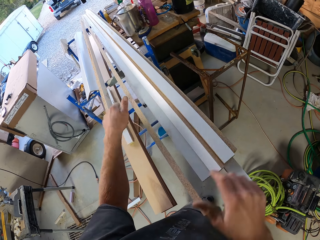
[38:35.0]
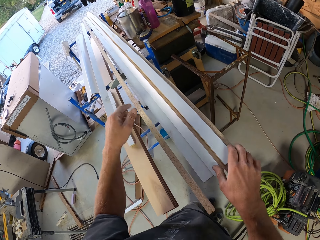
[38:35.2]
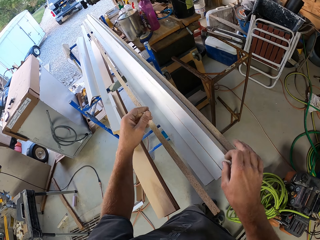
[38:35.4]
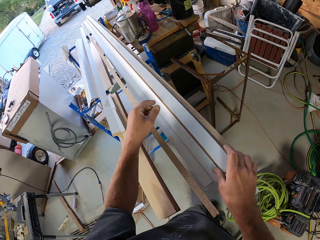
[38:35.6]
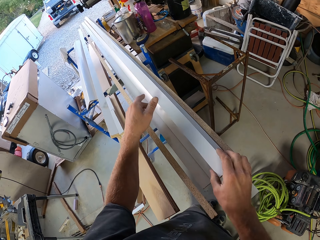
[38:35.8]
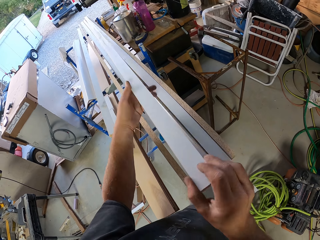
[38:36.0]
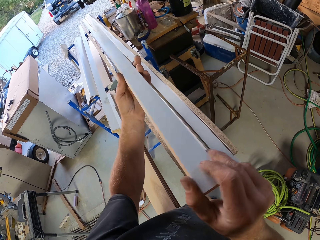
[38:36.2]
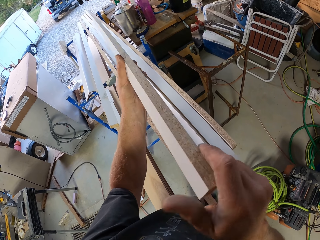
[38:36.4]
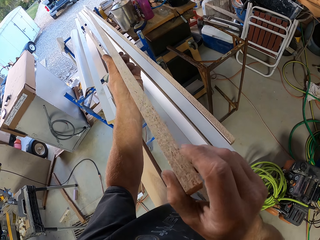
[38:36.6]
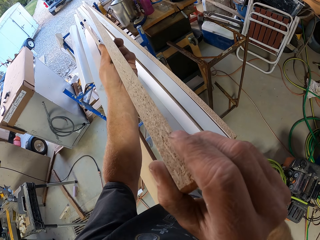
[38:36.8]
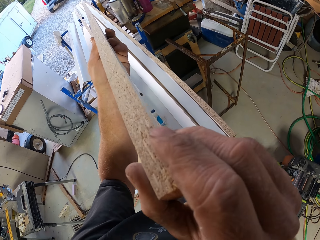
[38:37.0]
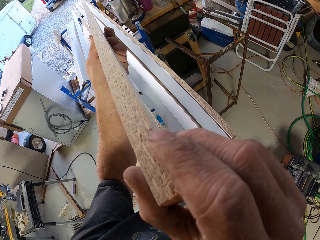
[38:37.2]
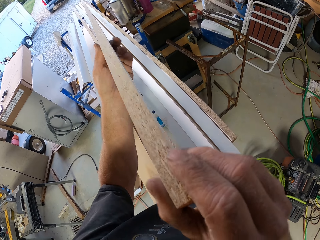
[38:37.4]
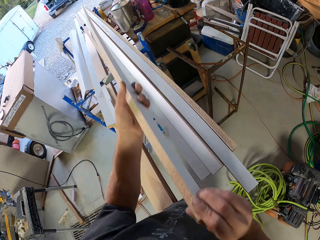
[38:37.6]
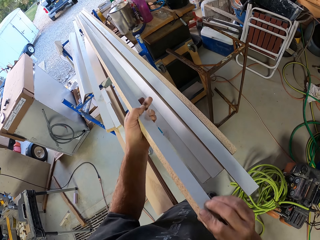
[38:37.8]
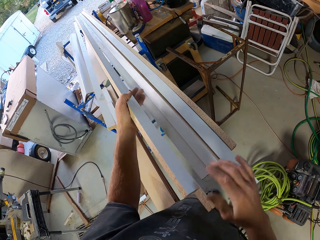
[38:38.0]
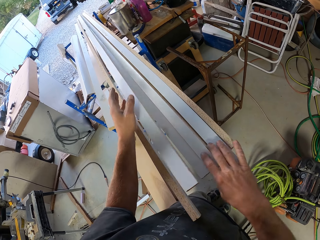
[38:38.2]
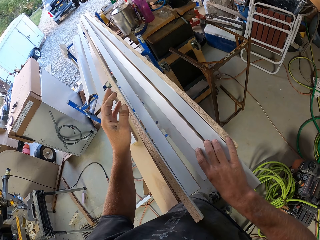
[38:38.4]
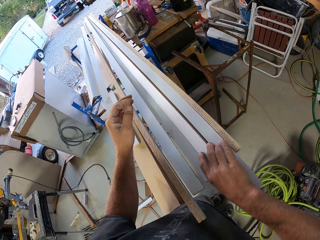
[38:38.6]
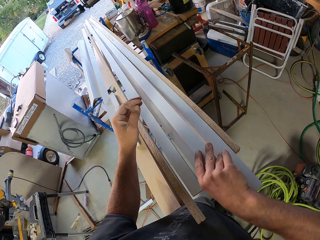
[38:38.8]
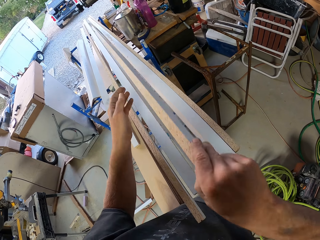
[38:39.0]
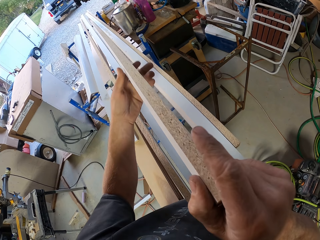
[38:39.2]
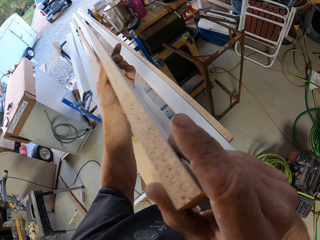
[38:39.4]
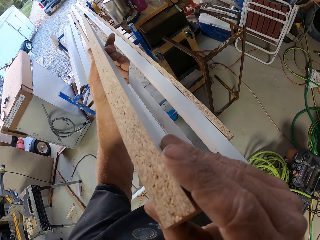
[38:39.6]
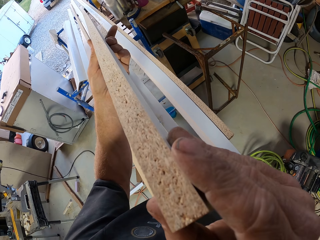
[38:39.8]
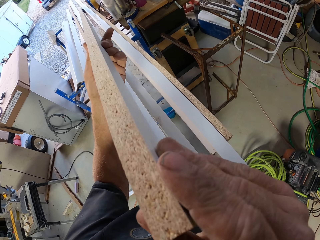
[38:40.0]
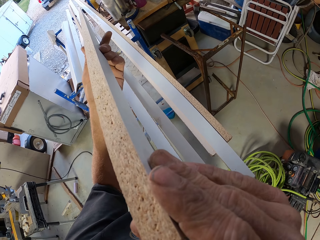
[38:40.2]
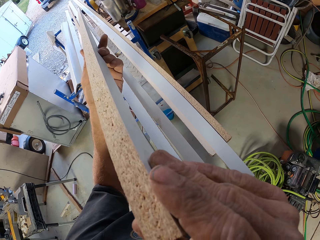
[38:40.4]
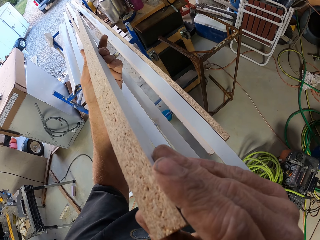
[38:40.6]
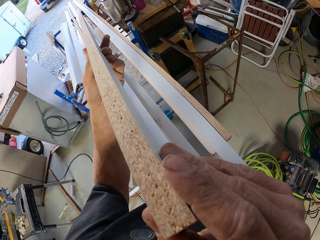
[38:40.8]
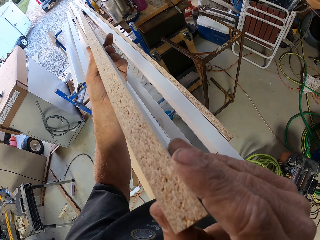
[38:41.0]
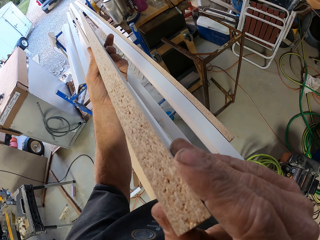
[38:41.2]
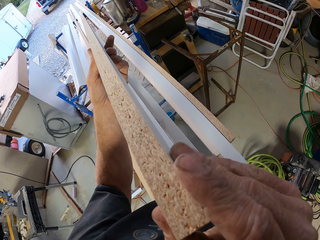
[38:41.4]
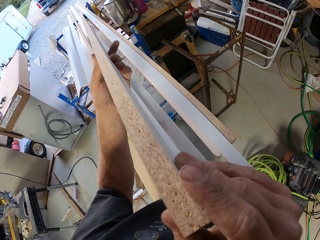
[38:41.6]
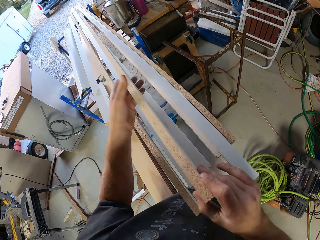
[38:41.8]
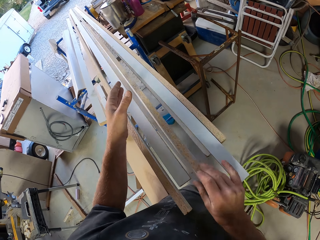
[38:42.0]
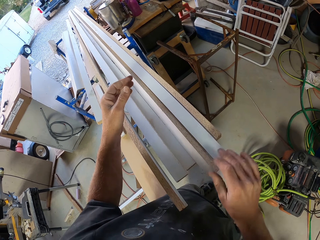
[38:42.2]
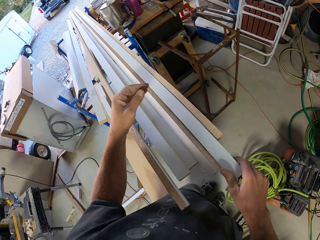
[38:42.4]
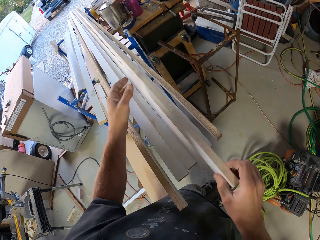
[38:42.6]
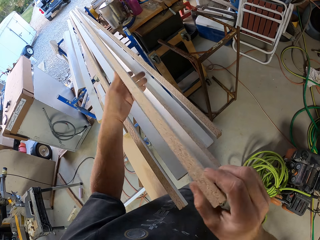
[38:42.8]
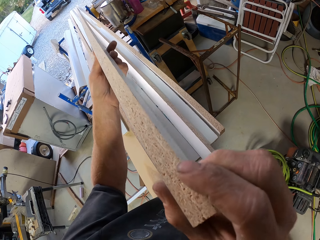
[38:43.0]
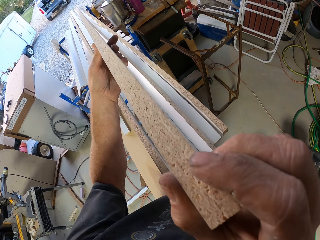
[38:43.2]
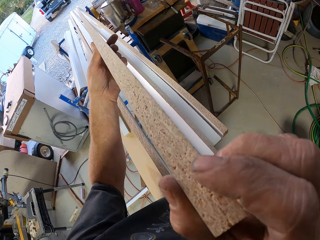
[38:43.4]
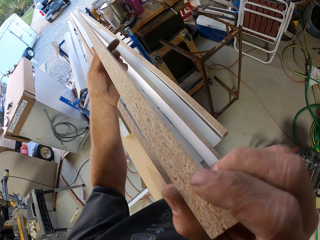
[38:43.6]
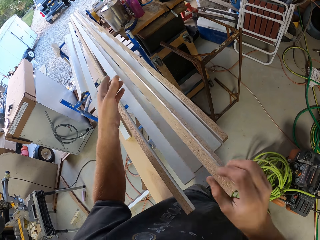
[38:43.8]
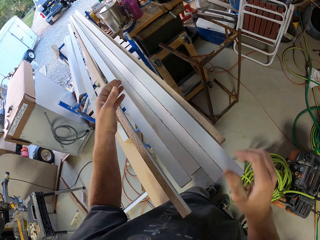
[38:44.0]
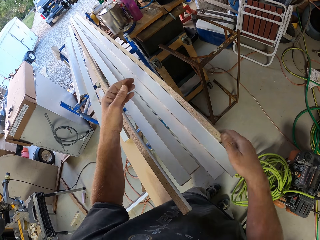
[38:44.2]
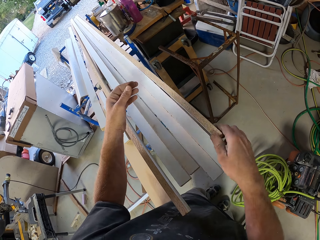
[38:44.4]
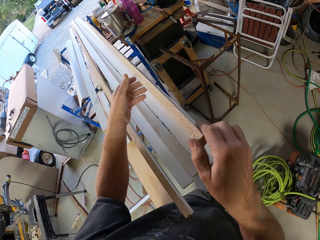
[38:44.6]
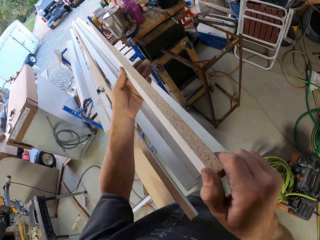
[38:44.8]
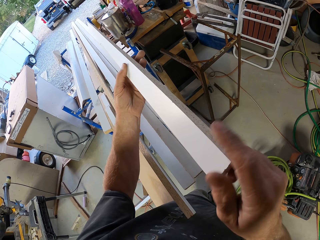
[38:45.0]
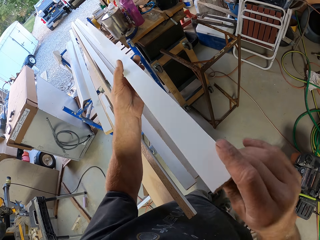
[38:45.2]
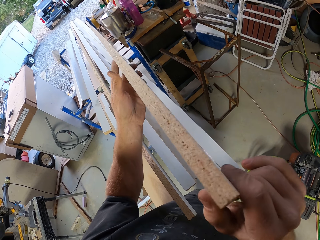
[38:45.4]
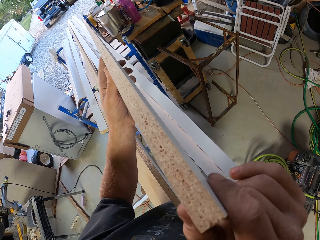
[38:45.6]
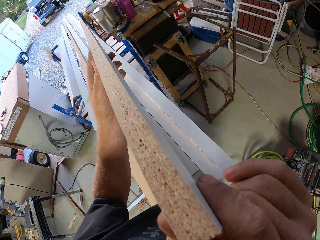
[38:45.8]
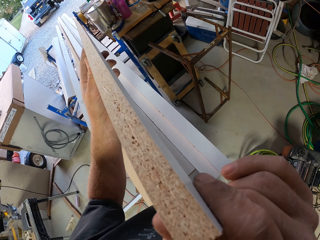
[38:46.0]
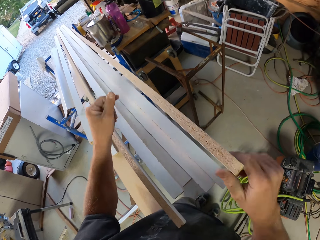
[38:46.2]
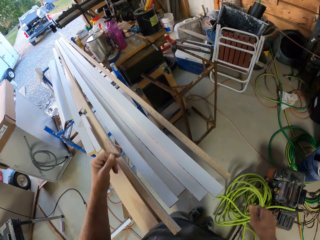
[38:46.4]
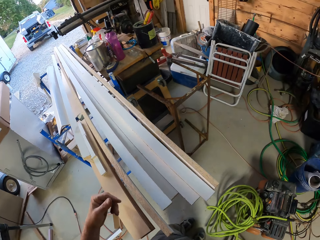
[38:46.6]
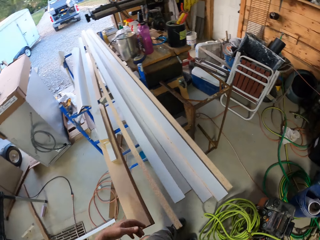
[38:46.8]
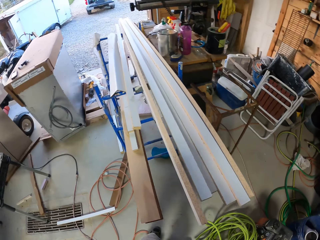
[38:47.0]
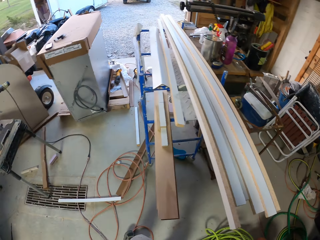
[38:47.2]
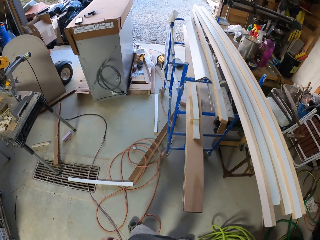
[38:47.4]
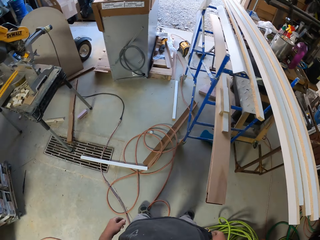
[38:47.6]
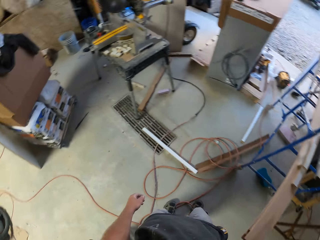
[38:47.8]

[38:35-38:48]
The camera wearer picks up the piece of wood. They turn the piece of wood. They look at the piece of wood. They put down the piece of wood. They pick up the piece of wood. They touch the piece of wood. They look at the piece of wood. They put down the piece of wood. They pick up the piece of wood. They touch the piece of wood. They look at the piece of wood. They put down the piece of wood. They pick up the piece of wood. They touch the piece of wood. They turn the piece of wood. They look at the piece of wood. They put down the piece of wood. They walk around.

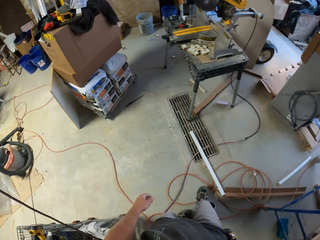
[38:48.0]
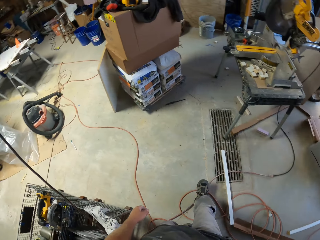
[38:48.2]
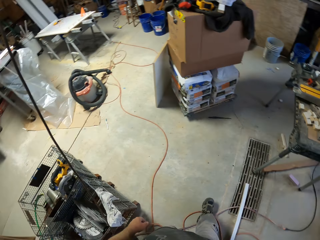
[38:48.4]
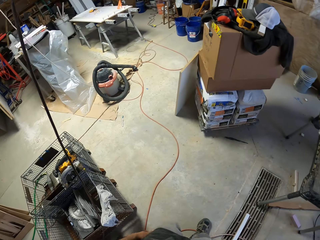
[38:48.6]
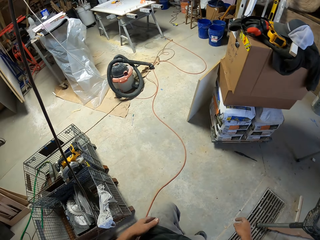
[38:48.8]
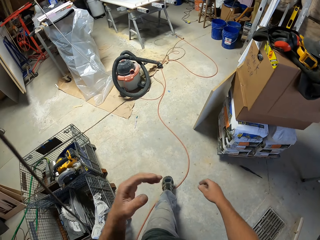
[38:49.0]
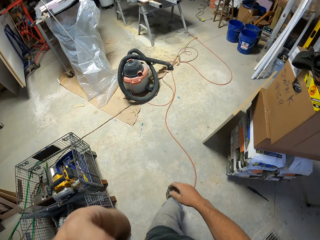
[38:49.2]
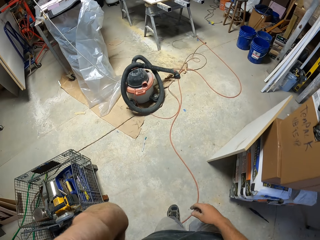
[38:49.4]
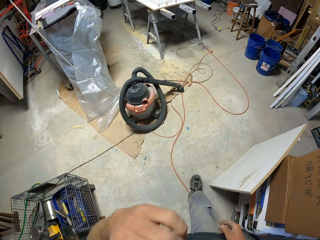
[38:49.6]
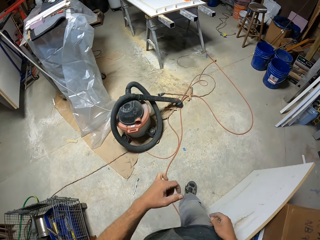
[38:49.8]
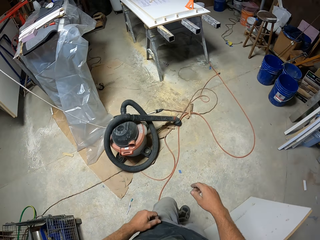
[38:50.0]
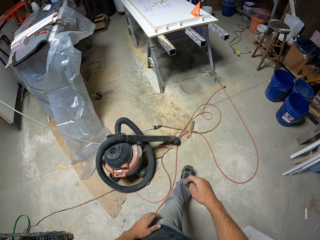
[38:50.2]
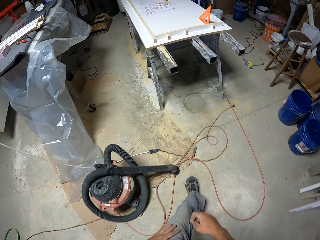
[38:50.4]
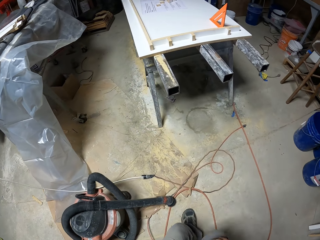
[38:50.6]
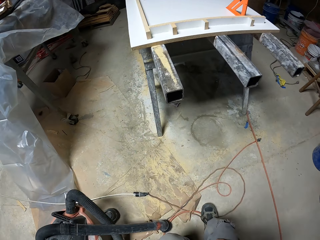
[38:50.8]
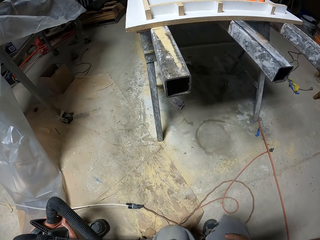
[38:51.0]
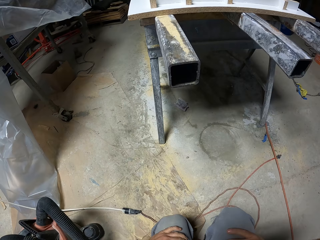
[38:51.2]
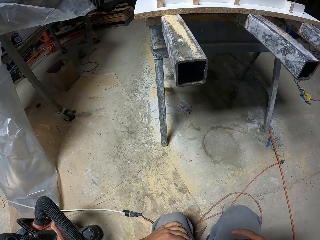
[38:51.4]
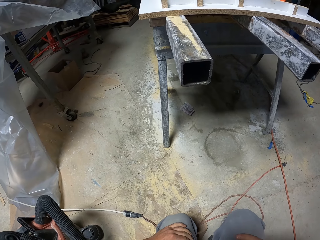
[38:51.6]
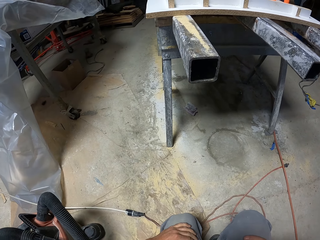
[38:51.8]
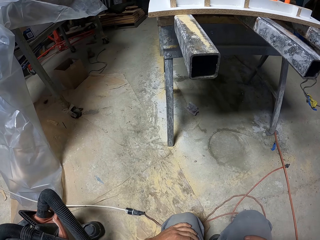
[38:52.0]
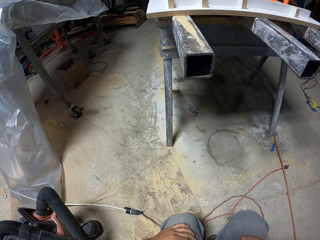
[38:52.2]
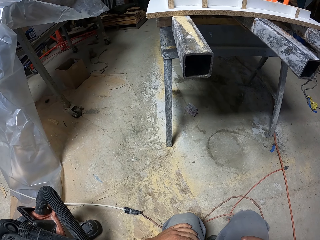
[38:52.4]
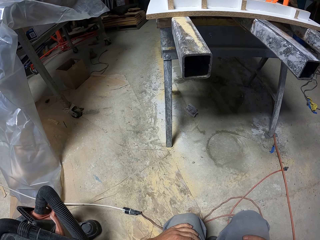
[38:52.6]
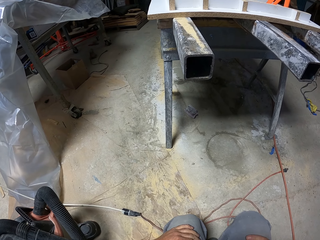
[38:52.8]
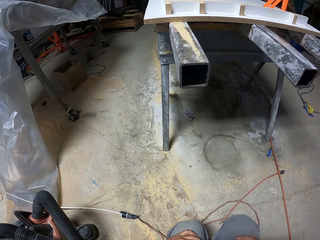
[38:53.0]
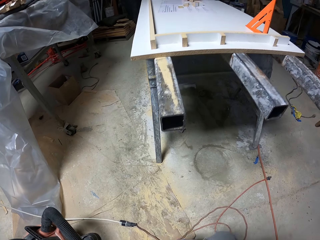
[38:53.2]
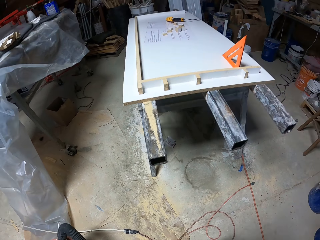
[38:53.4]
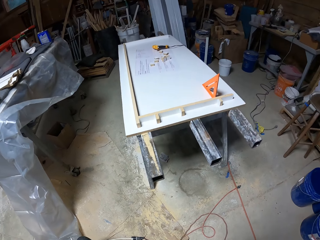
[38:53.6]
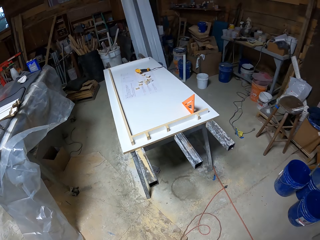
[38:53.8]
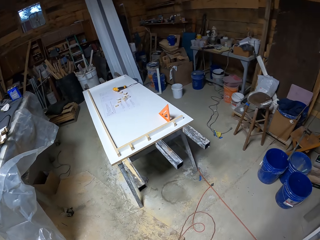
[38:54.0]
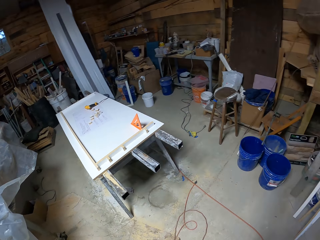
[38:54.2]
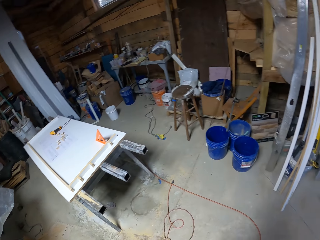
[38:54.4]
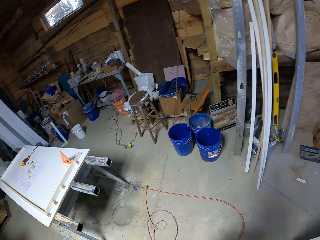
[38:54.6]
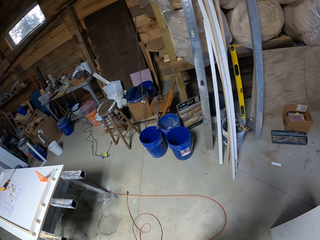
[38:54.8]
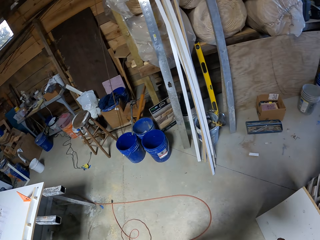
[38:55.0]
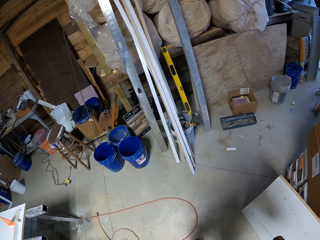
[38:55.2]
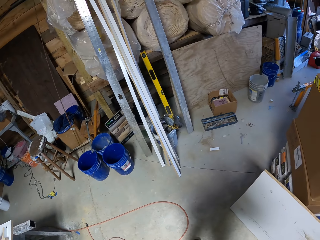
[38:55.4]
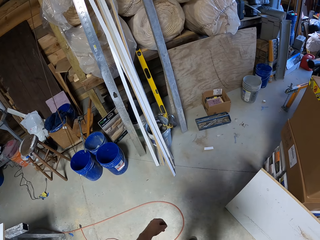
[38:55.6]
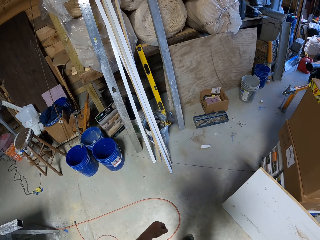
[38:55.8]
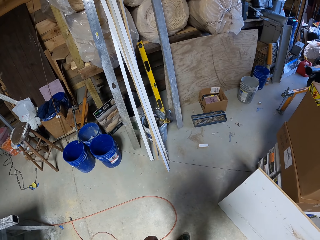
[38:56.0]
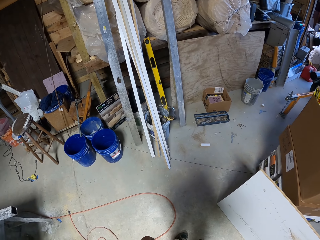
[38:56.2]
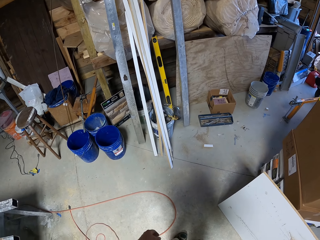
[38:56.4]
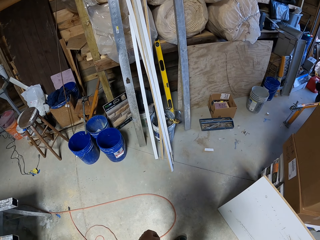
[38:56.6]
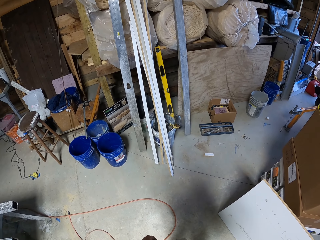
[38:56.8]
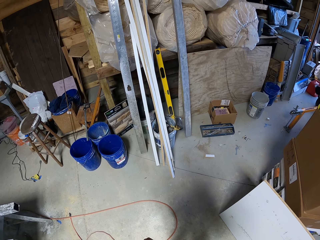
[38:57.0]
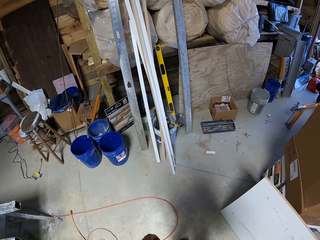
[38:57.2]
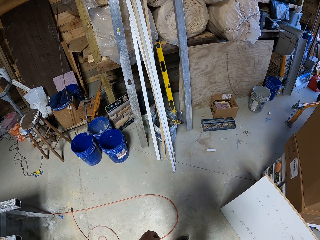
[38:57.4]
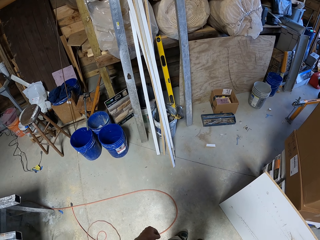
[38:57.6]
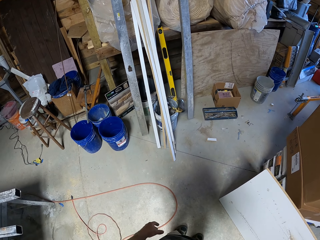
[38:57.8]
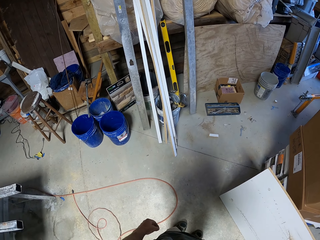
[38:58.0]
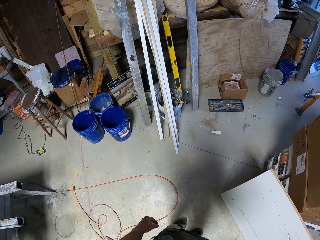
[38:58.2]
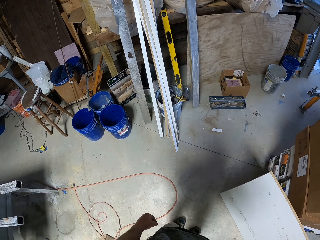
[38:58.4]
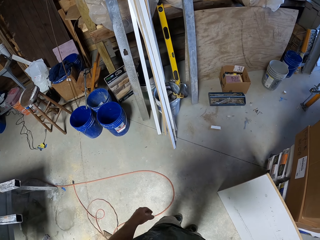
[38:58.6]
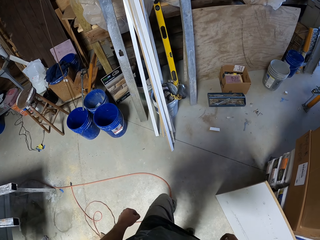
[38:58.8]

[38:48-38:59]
The camera wearer moves the hand. They squat. They look around. They look under the work bench. They stand. They look around.
